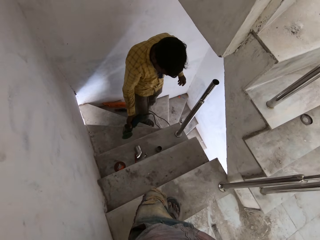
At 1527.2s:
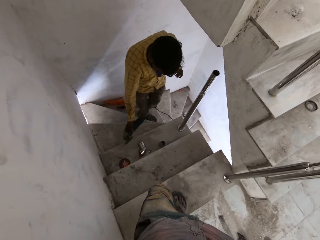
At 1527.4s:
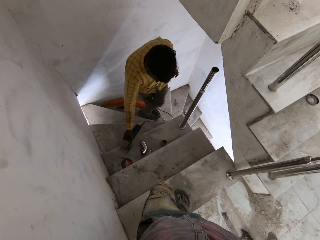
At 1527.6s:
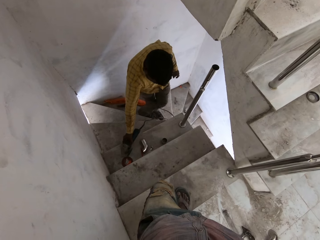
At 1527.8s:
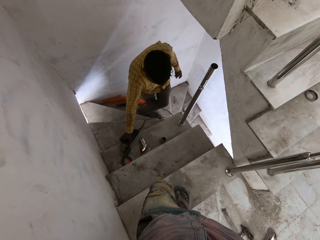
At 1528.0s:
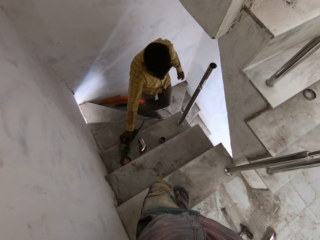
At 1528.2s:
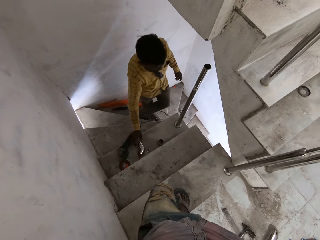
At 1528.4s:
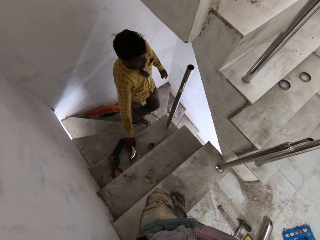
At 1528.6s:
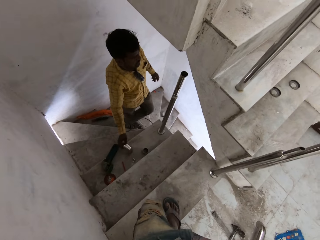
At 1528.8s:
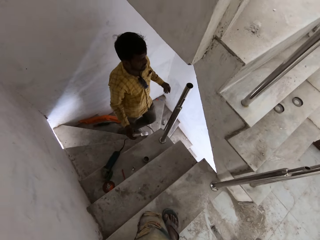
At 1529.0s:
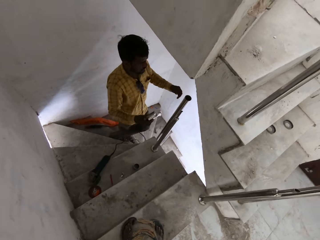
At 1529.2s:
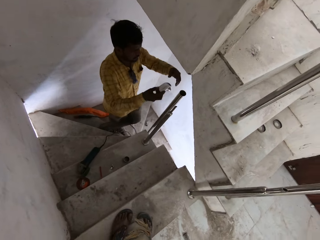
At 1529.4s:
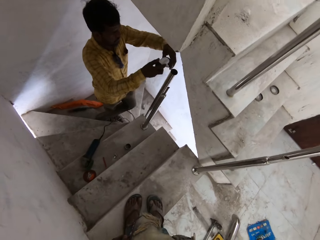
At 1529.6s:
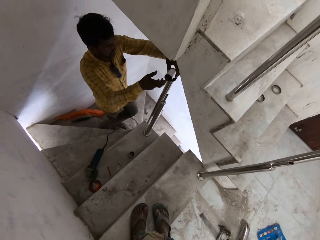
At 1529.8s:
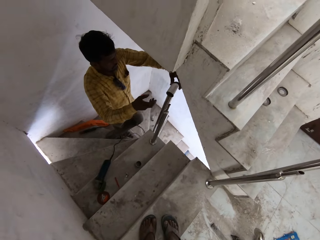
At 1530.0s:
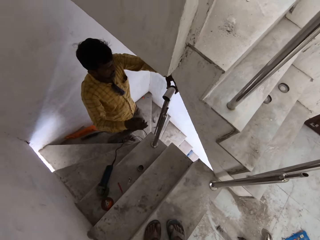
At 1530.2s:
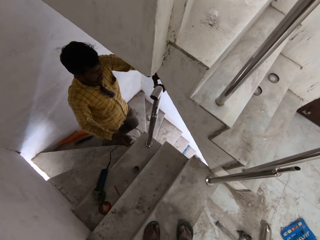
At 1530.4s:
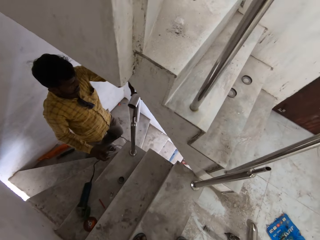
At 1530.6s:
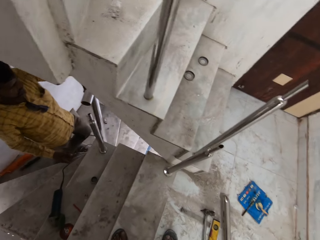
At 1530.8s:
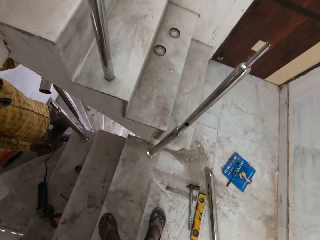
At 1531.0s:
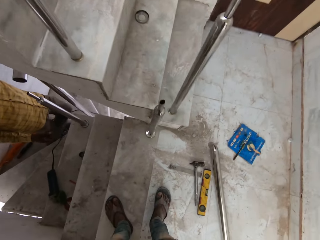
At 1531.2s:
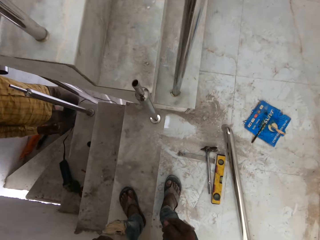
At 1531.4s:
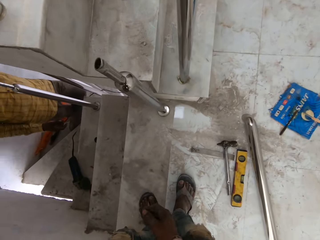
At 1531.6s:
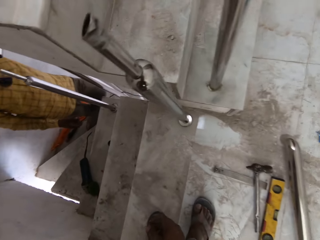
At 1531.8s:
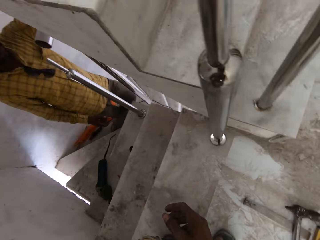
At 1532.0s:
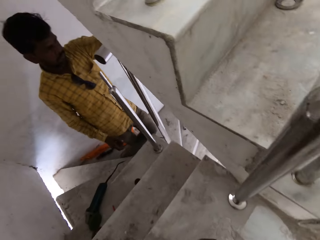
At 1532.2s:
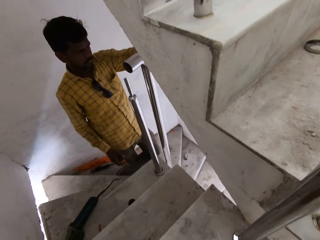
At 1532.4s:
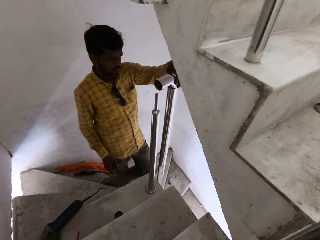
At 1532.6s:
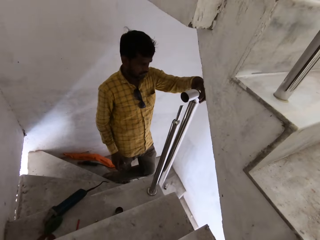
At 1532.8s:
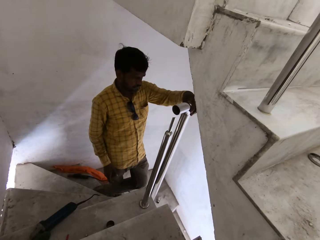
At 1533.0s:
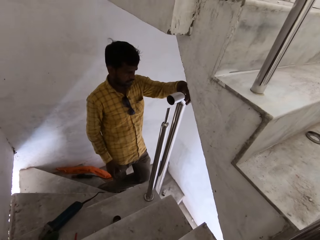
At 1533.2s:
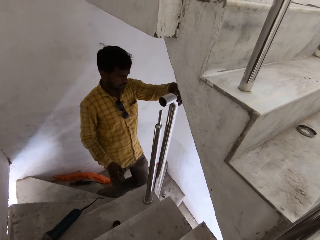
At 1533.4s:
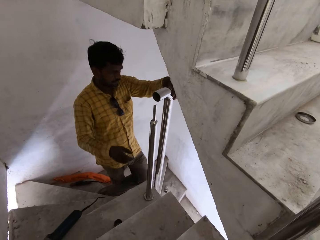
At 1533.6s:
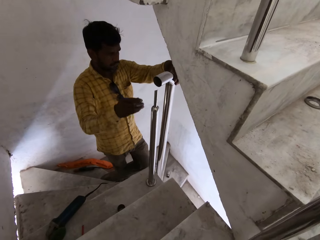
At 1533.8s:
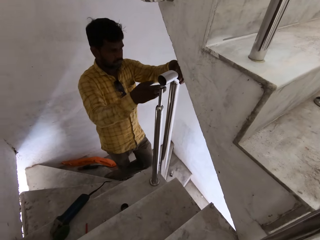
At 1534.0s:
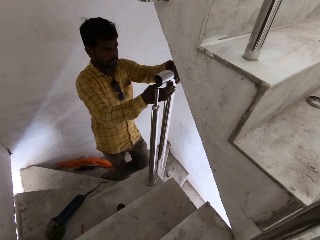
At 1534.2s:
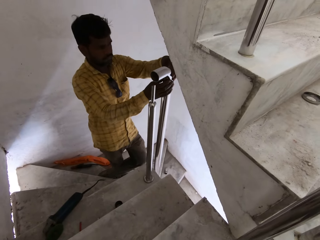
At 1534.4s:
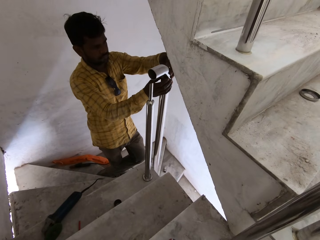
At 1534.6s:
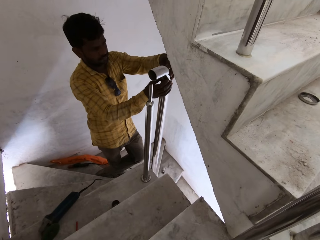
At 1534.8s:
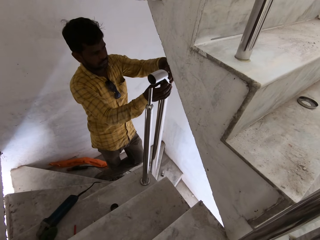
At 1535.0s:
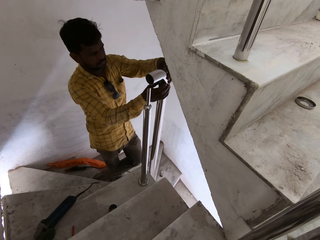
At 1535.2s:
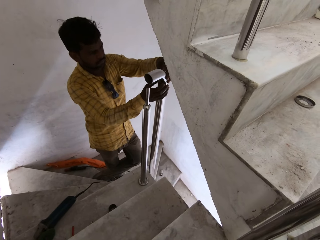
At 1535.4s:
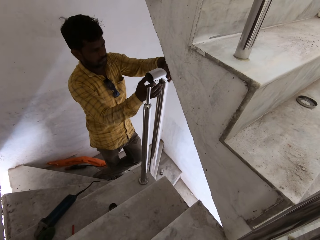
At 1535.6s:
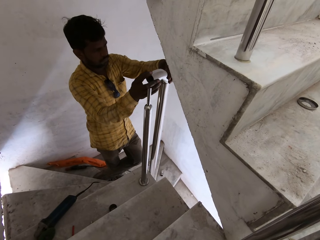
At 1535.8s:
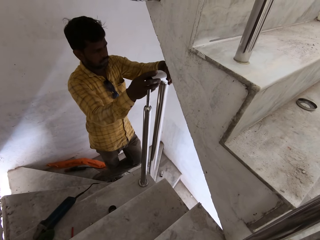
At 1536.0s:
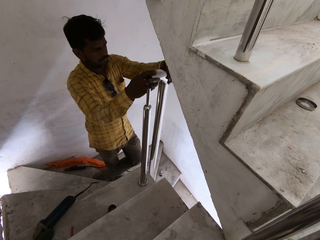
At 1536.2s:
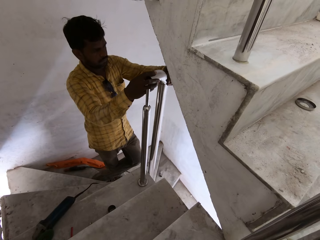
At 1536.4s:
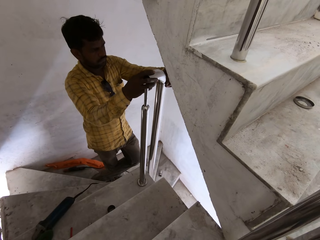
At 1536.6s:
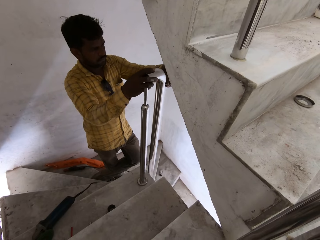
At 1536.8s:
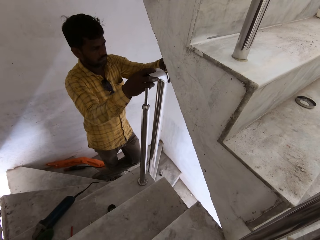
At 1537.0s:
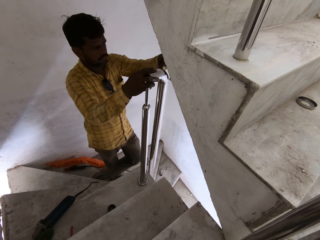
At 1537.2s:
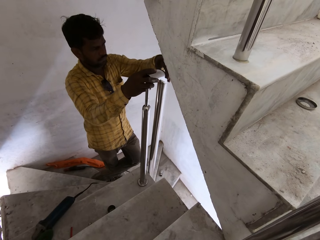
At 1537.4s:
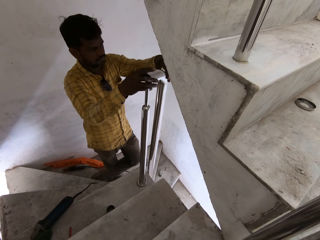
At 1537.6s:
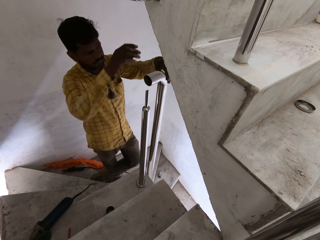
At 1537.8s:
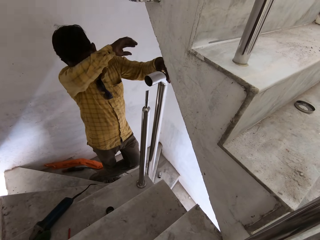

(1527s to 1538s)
The man places the angle grinder on the tread of the flight of stairs with his right hand. The camera wearer drops the grinder on the floor. The man picks the elbow fitting from the tread of the flight of stairs with his right hand. The man passes the elbow fitting in his right hand to his left hand. The man places the elbow fitting on the newel with his left hand. The man holds the elbow fitting on the newel with his hands. The man stares at the metals.

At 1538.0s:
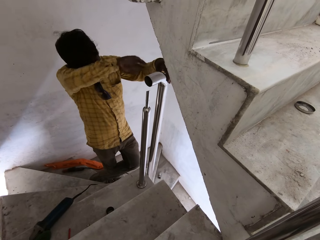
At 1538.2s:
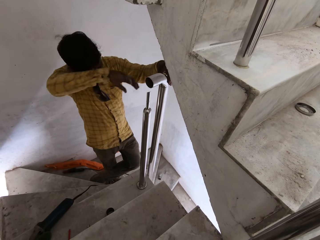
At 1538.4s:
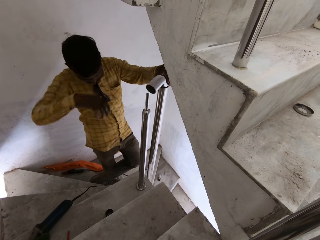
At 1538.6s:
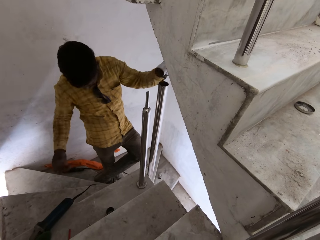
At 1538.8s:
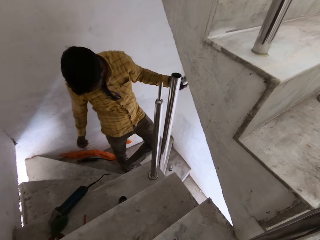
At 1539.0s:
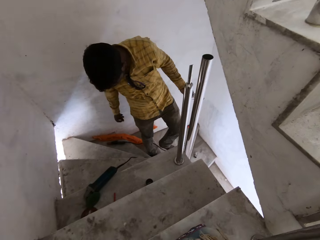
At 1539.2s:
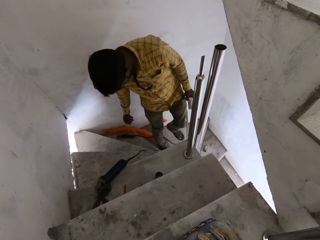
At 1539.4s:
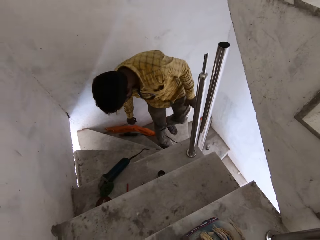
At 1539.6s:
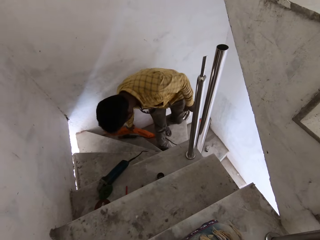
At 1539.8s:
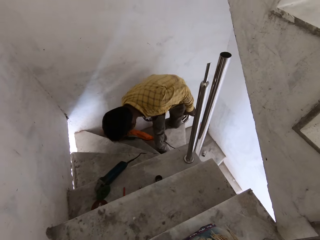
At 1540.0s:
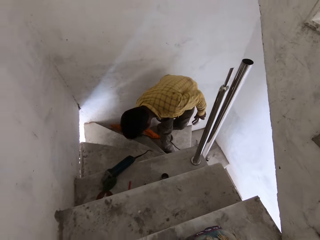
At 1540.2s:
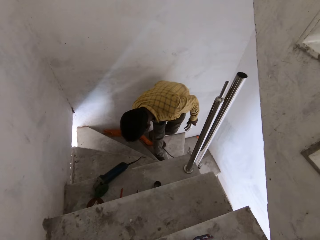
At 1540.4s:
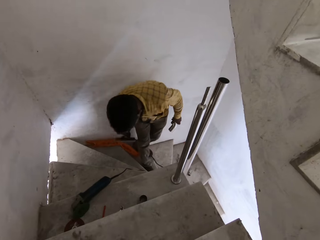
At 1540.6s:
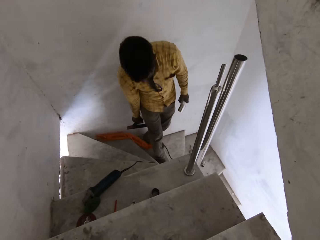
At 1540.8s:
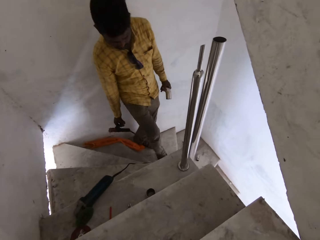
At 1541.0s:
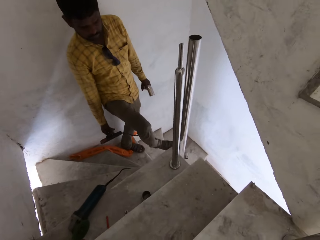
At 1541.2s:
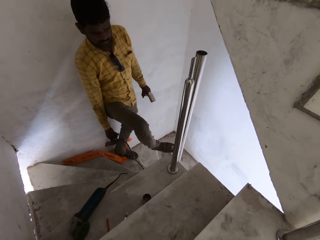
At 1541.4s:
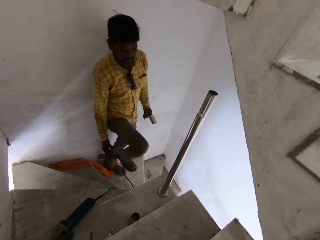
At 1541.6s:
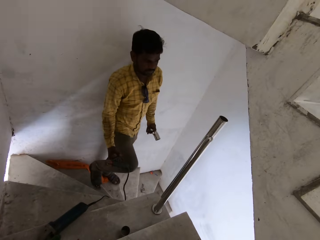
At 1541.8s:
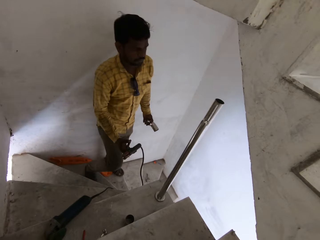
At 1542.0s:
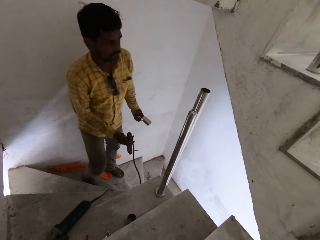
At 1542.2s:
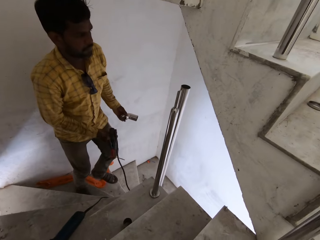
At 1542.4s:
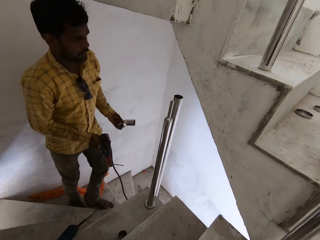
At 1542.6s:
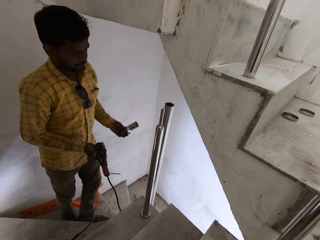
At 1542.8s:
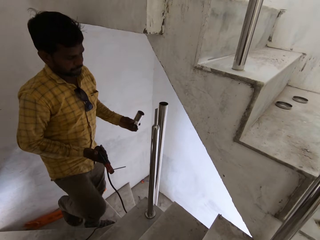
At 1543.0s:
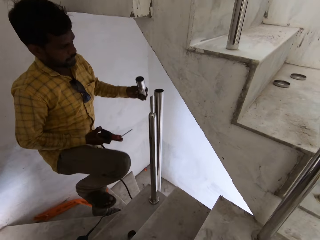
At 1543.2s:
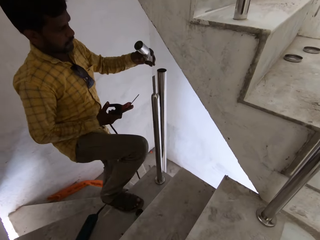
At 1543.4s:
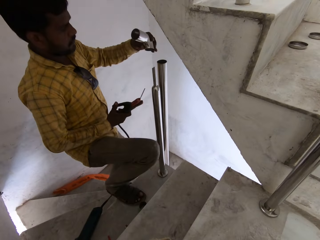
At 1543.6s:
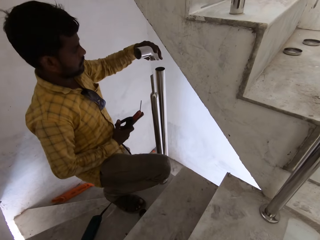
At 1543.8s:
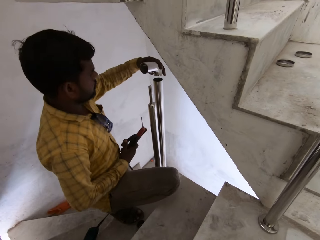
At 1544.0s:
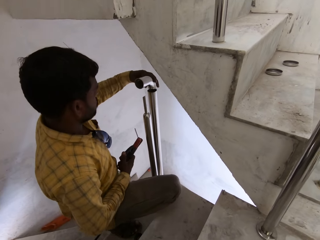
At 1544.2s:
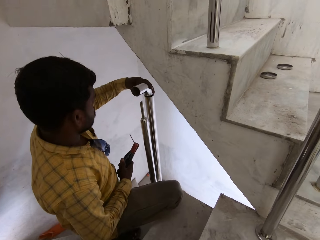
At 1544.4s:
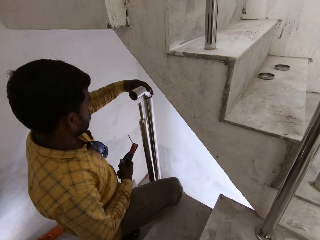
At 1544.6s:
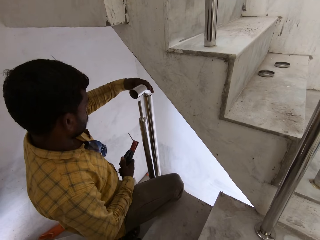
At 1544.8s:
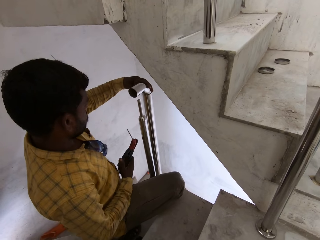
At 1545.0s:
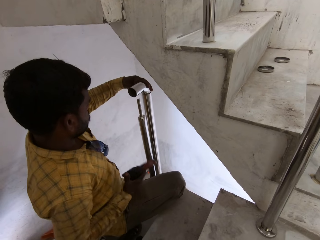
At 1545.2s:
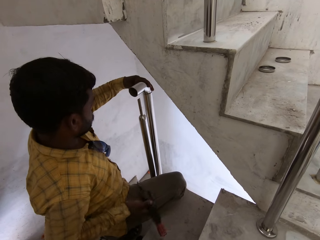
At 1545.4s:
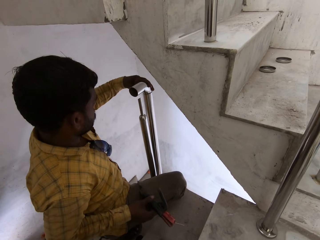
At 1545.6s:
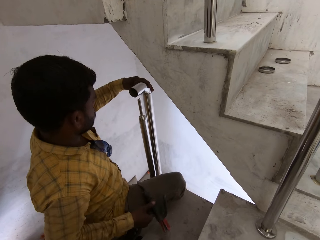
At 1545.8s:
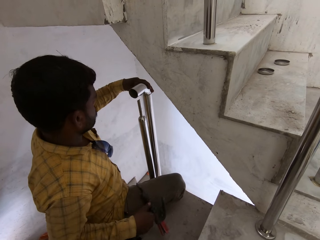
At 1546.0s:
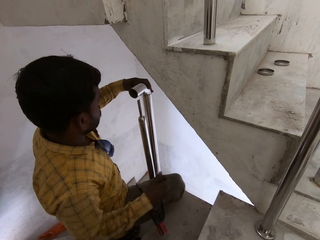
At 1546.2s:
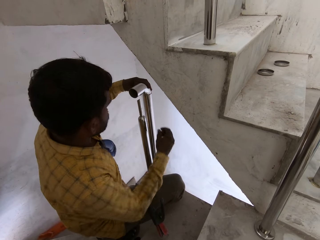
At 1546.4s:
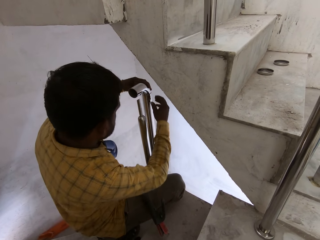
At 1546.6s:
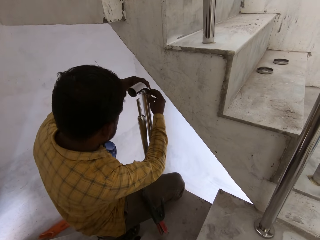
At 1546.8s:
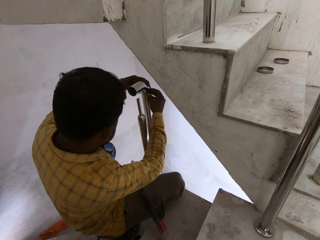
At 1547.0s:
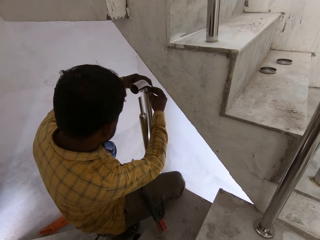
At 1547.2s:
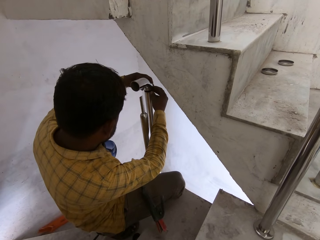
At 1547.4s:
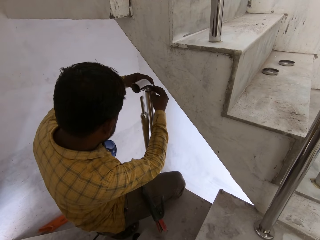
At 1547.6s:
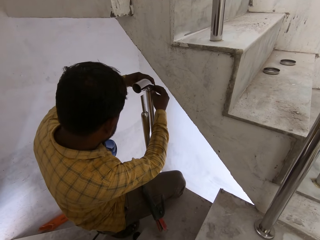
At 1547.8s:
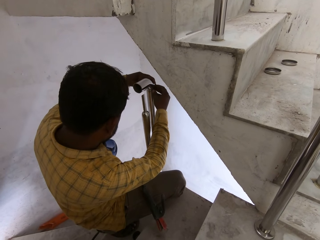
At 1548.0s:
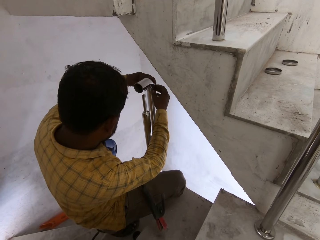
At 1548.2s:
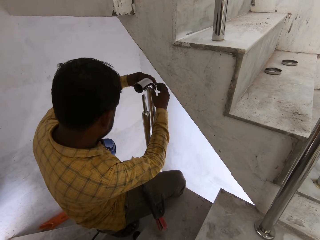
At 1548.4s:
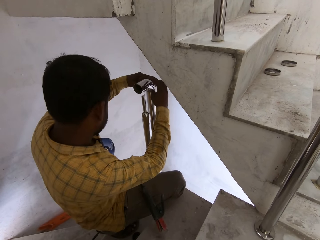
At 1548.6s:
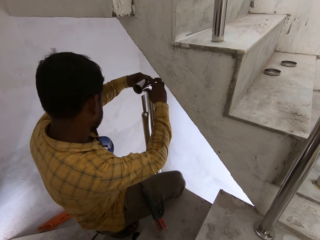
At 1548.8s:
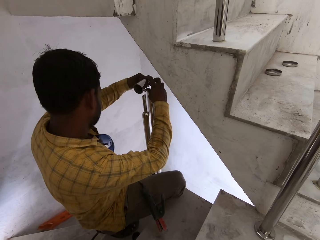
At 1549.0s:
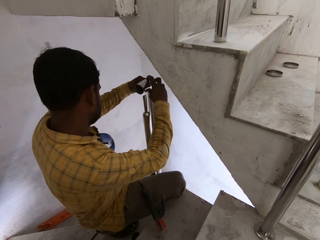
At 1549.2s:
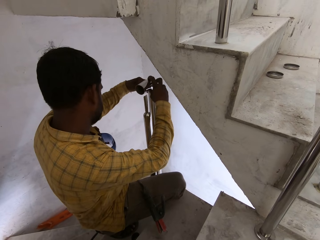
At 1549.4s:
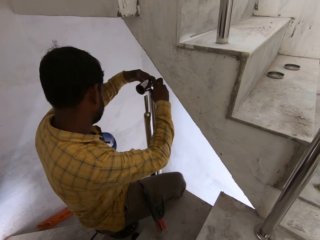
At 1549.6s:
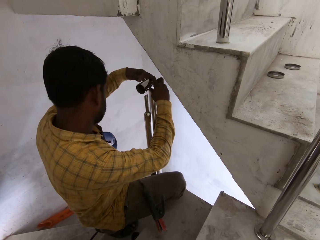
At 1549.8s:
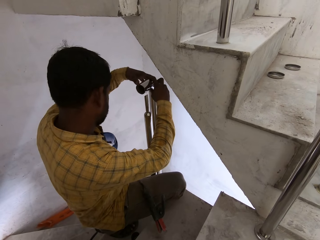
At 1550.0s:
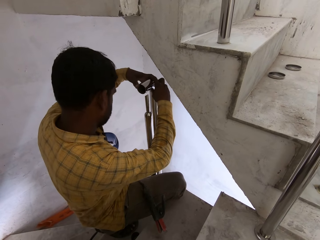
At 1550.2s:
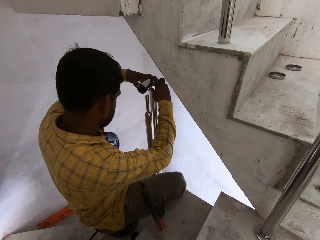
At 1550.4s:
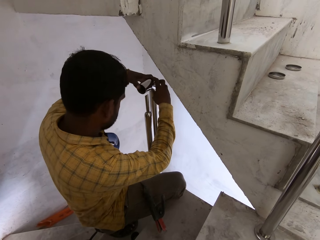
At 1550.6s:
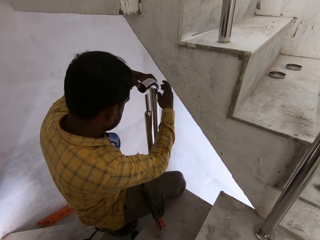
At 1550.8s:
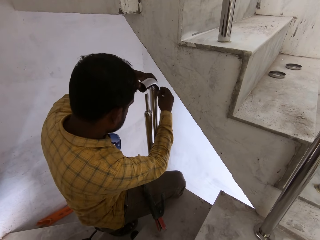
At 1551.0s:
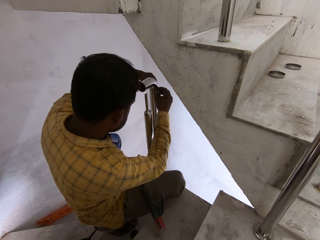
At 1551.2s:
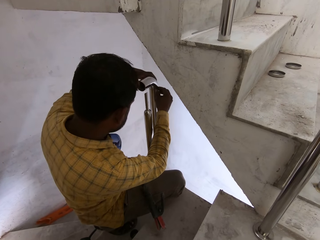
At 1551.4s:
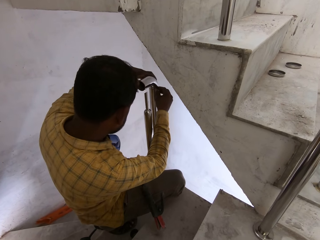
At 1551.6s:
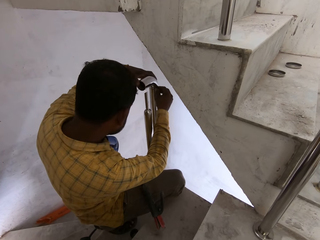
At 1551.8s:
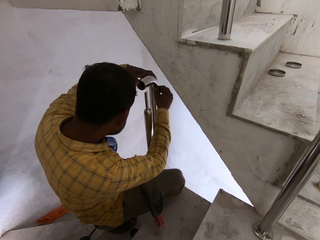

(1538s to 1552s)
The man removes the elbow fitting from the newel with his left hand. The man wipes the face. The man picks an electrode holder of a welding machine from a tread of the flight of stairs with his right hand. The man places the elbow fitting on the newel with his left hand. The man fixes the metals together. The man places the electrode holder of the welding machine on a tread of the flight of stairs with his right hand. The man holds the elbow fitting on the newel with his hands.
